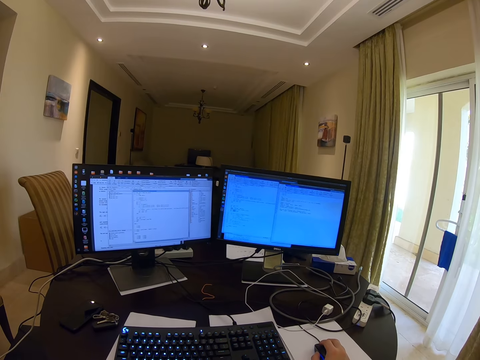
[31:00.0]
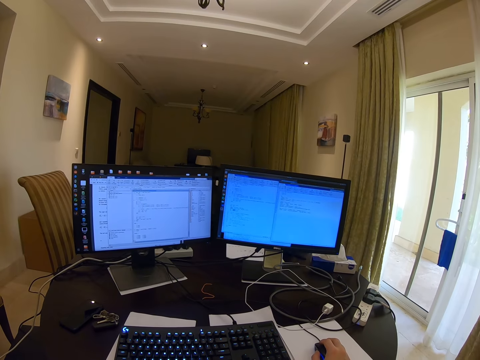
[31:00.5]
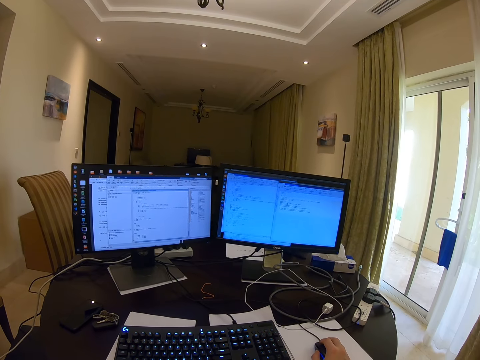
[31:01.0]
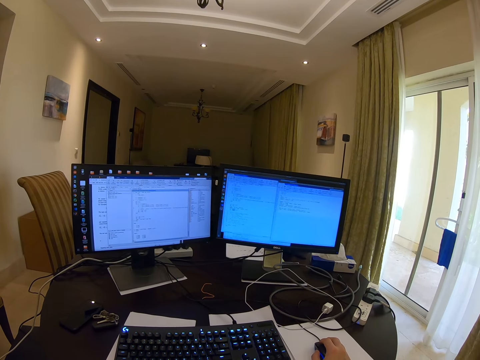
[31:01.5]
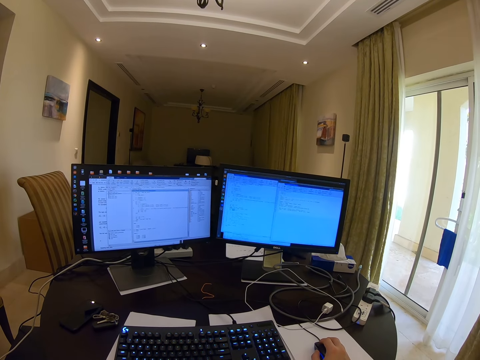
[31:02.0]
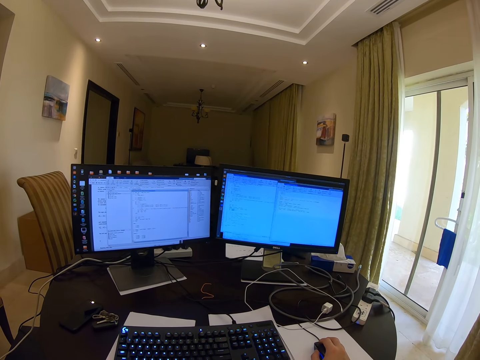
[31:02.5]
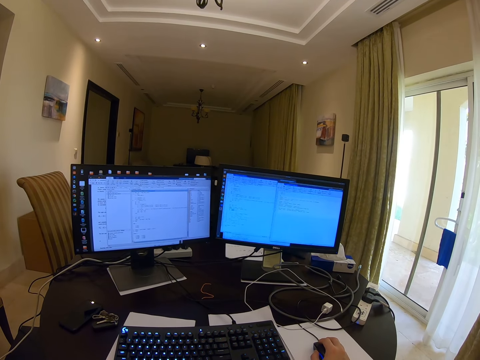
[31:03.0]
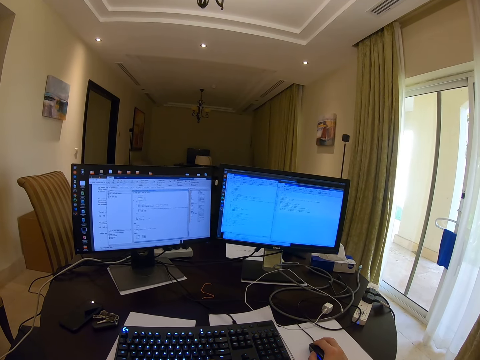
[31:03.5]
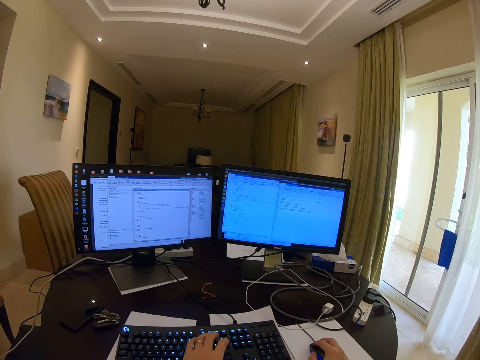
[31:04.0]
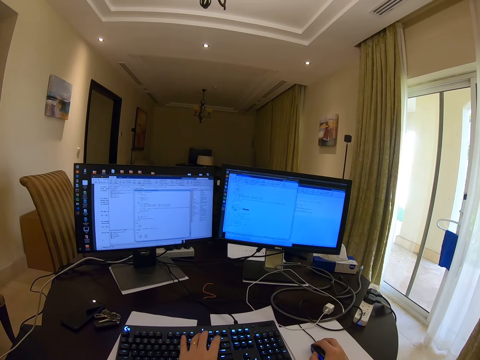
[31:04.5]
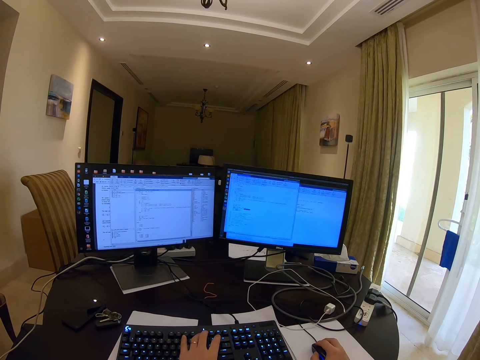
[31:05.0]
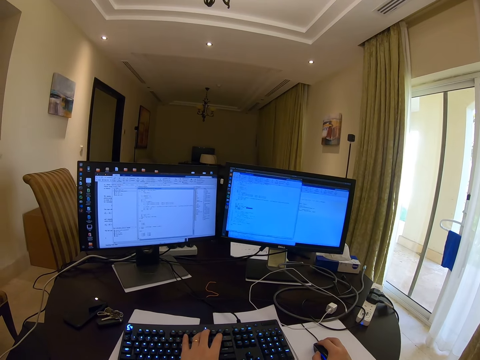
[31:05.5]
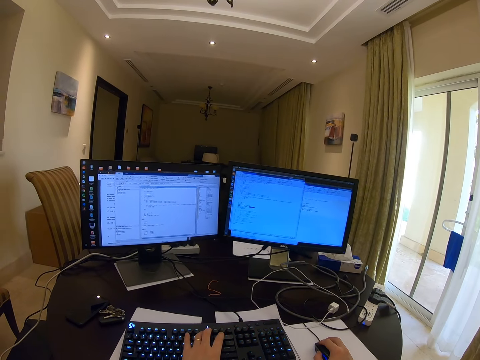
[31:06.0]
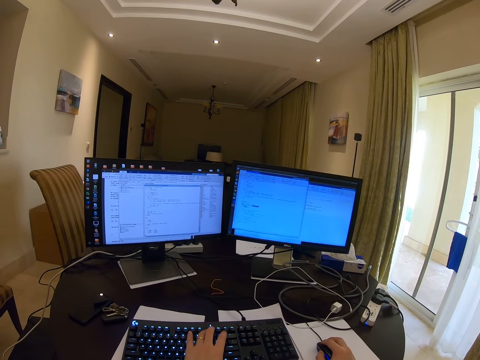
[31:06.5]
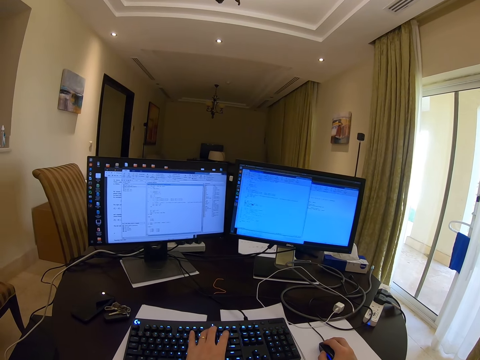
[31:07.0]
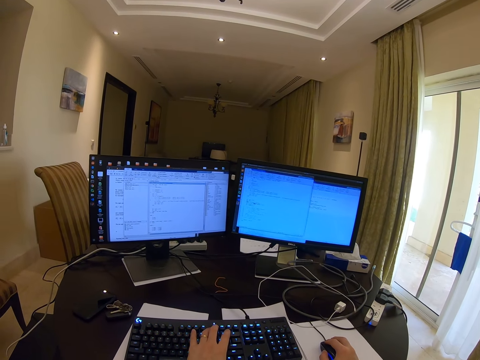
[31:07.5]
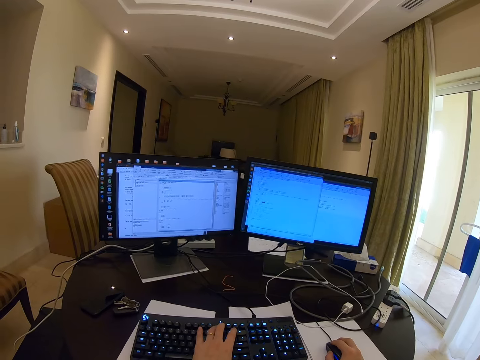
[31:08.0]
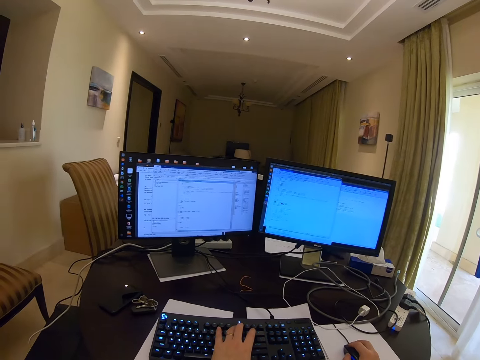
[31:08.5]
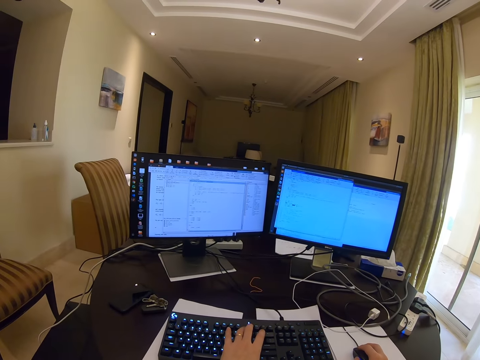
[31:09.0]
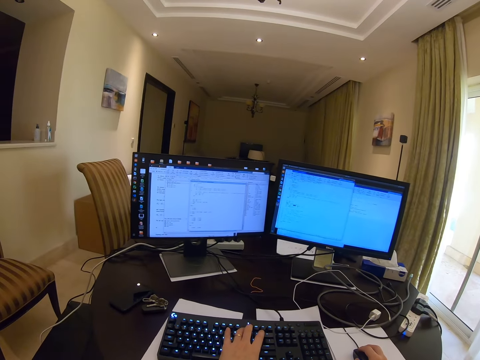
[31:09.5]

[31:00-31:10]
The camera wearer types on the keyboard and scrolls the mouse.

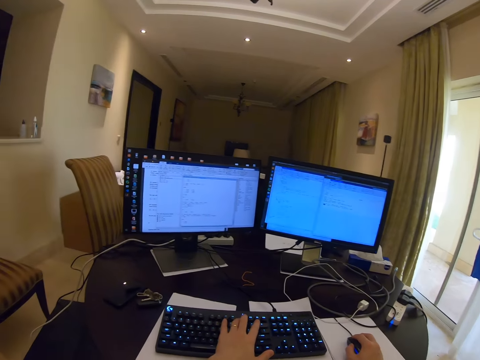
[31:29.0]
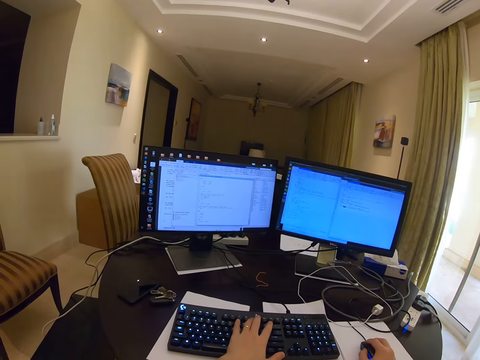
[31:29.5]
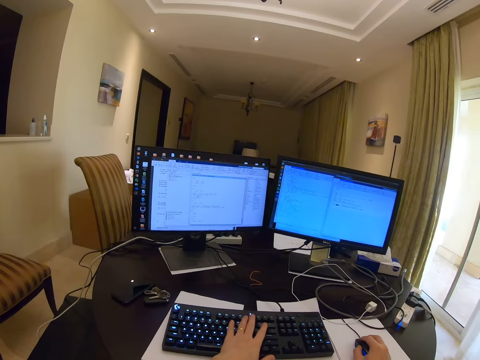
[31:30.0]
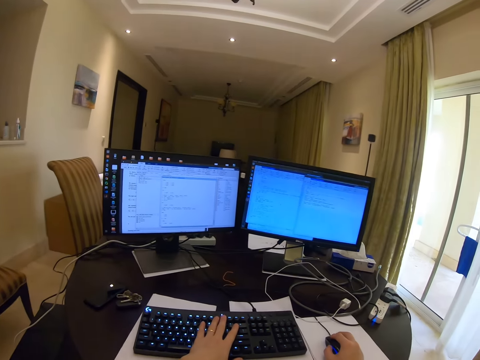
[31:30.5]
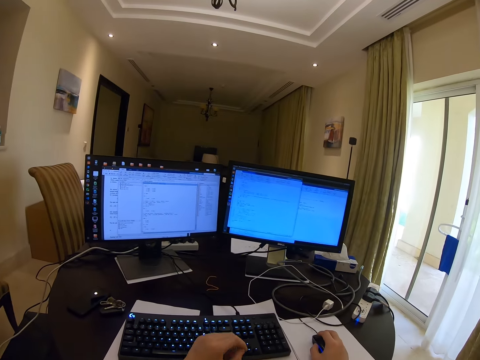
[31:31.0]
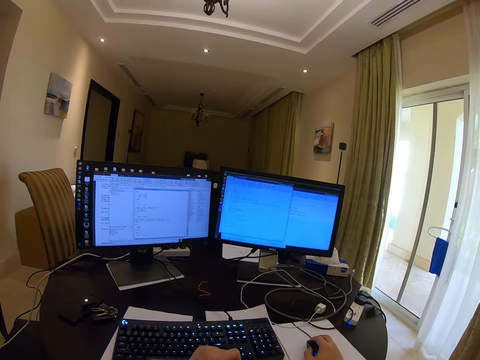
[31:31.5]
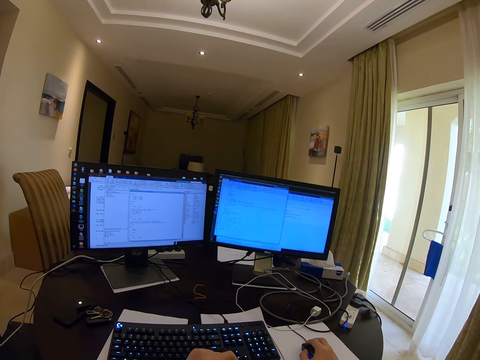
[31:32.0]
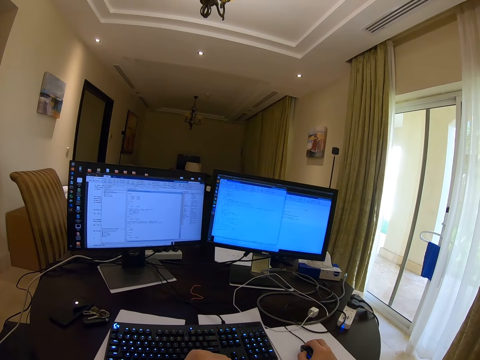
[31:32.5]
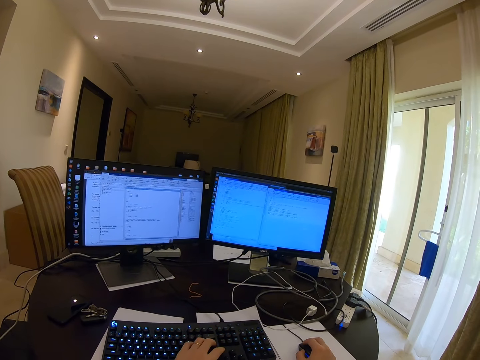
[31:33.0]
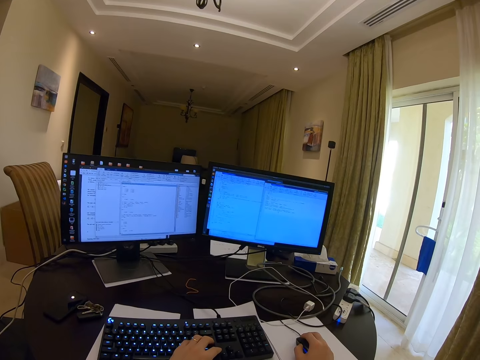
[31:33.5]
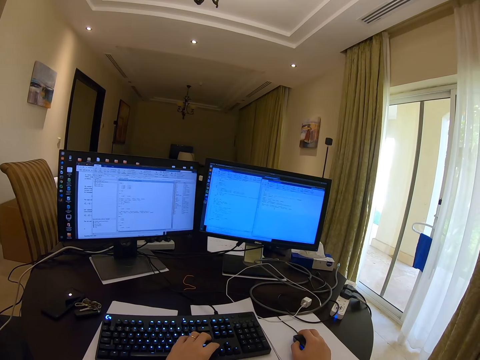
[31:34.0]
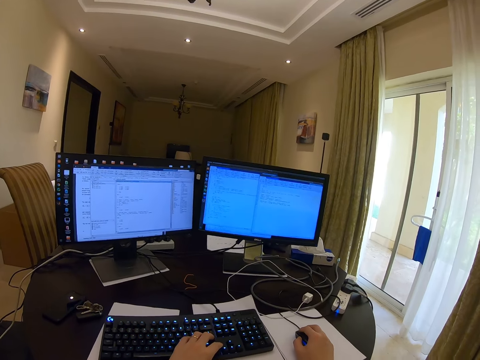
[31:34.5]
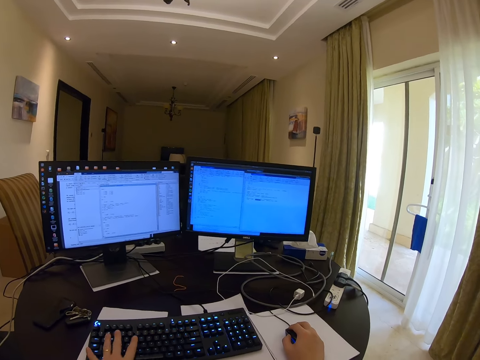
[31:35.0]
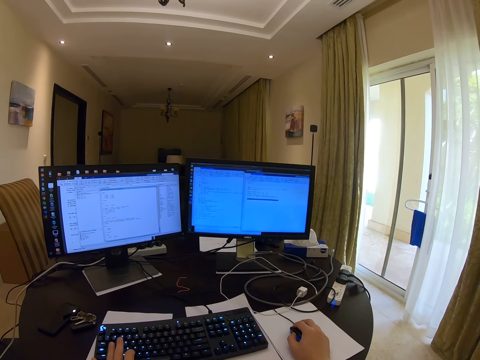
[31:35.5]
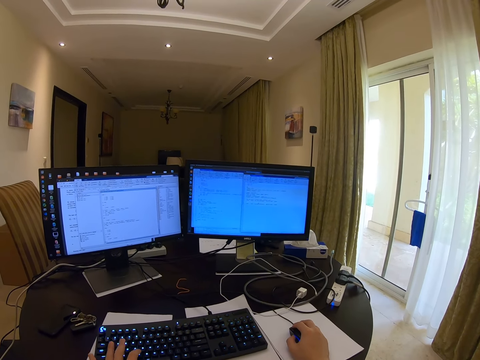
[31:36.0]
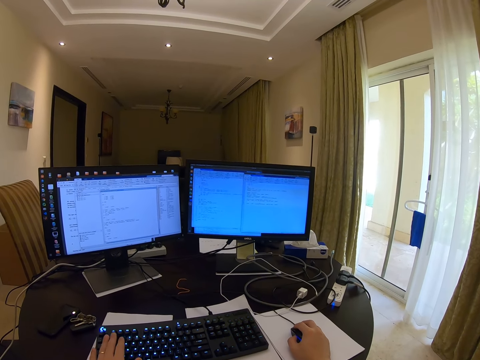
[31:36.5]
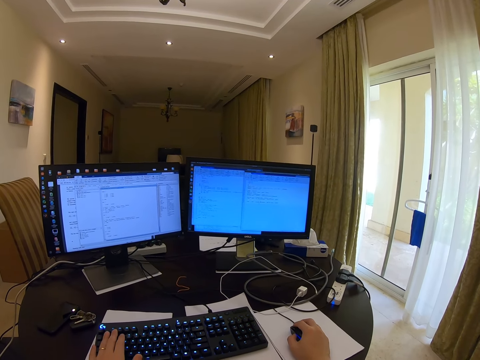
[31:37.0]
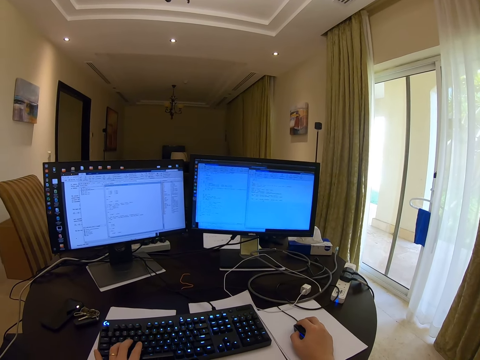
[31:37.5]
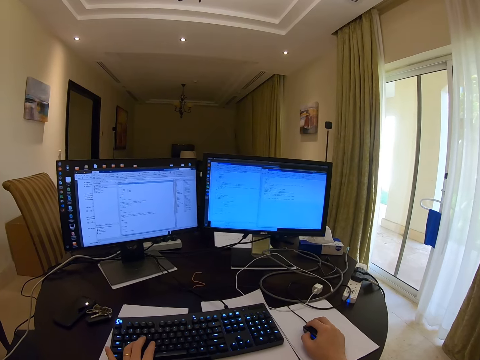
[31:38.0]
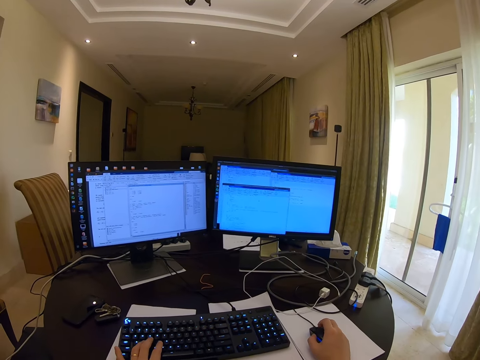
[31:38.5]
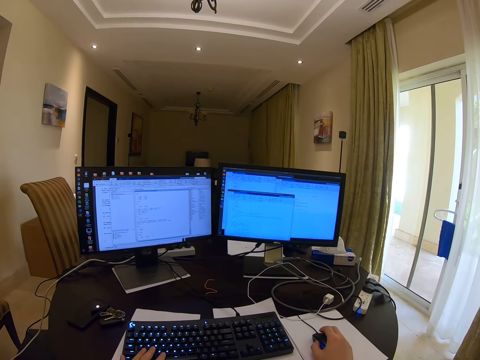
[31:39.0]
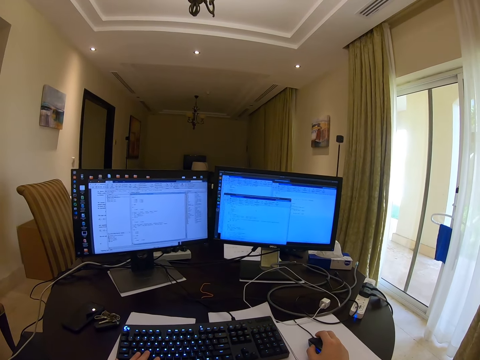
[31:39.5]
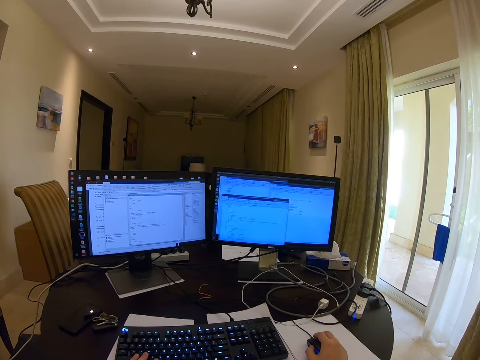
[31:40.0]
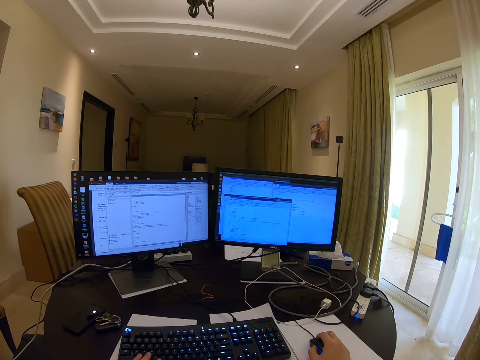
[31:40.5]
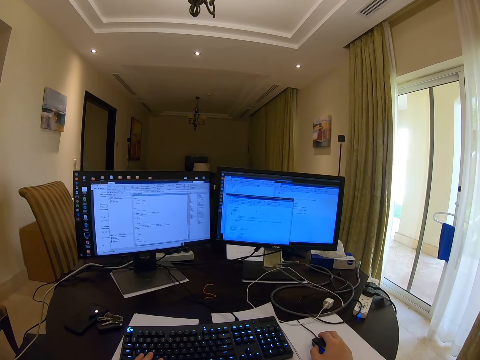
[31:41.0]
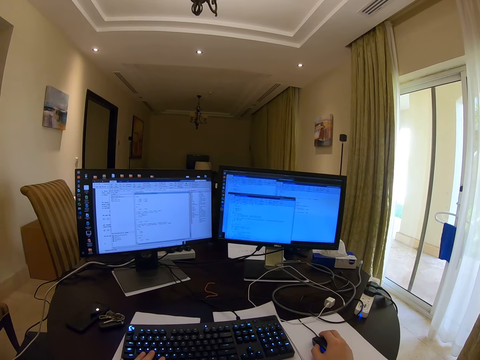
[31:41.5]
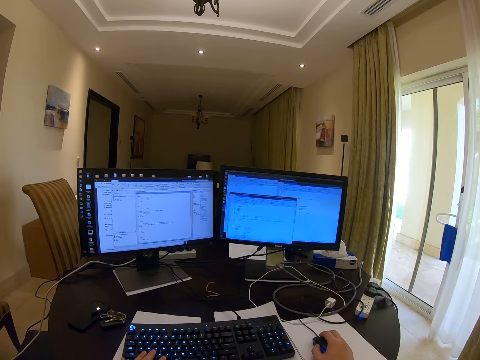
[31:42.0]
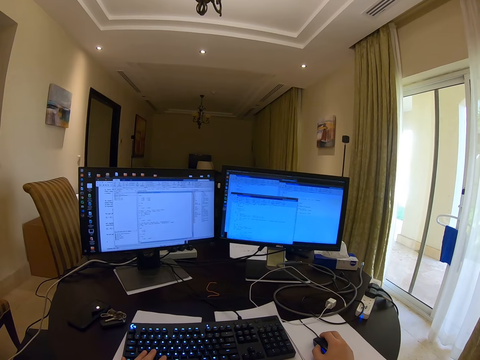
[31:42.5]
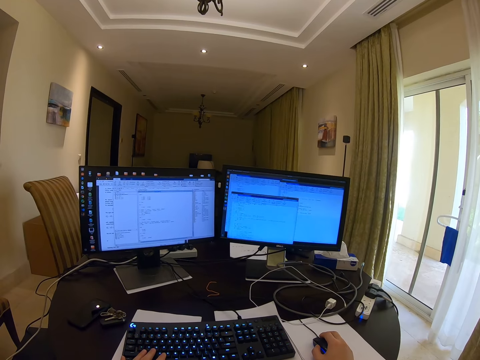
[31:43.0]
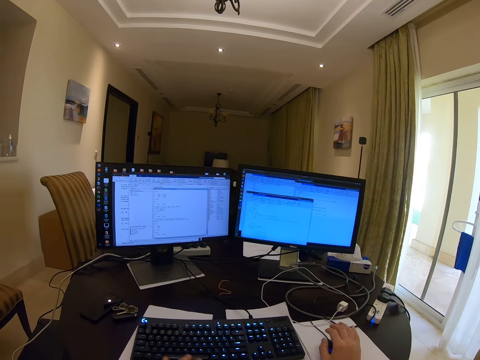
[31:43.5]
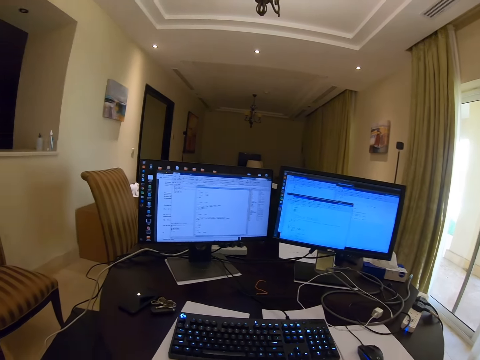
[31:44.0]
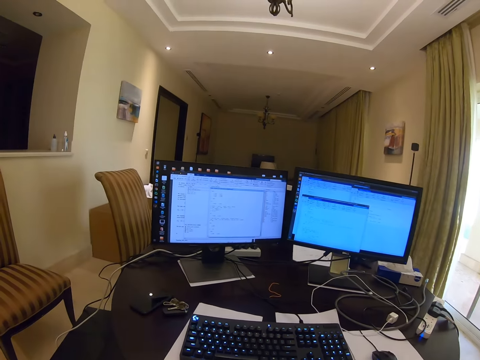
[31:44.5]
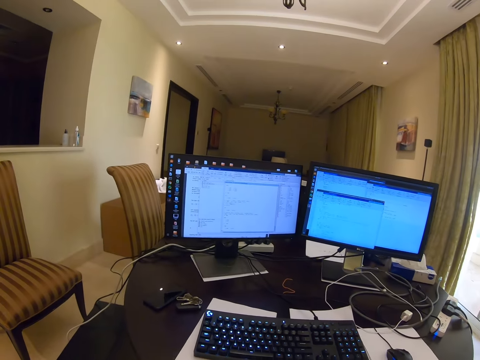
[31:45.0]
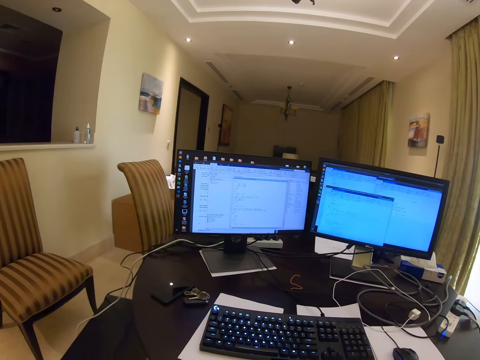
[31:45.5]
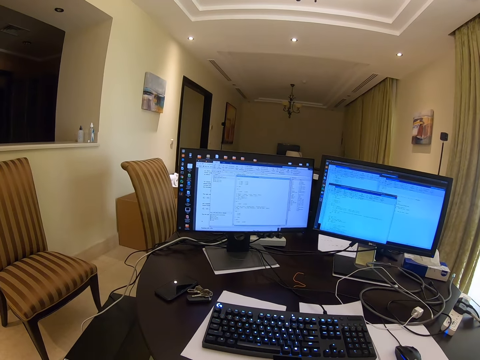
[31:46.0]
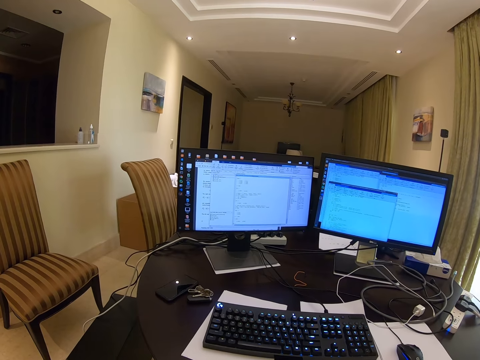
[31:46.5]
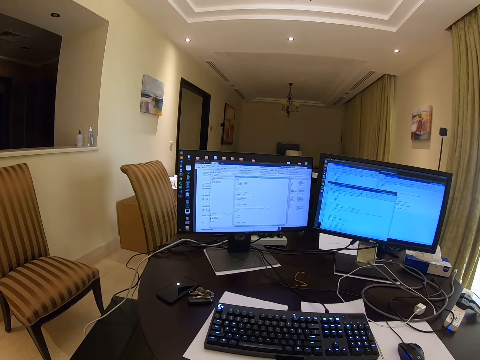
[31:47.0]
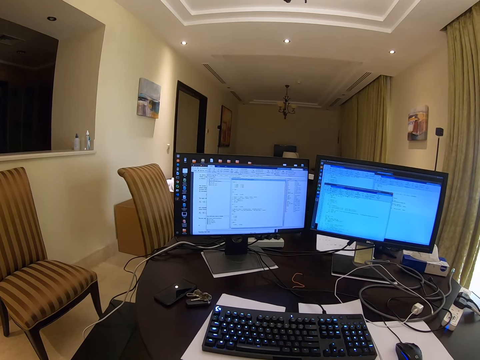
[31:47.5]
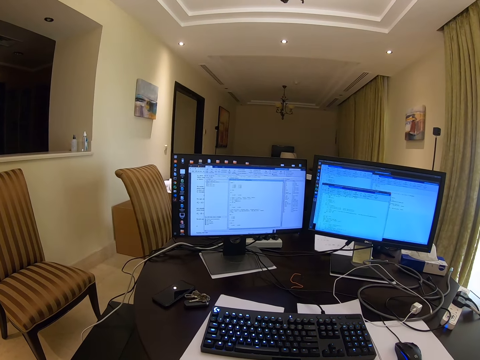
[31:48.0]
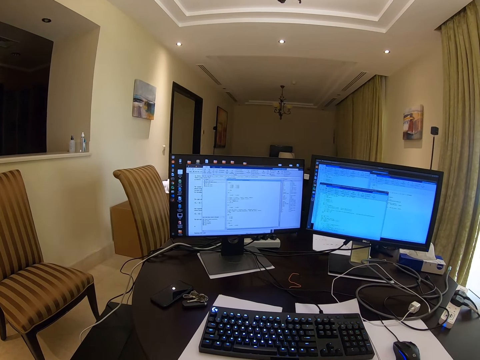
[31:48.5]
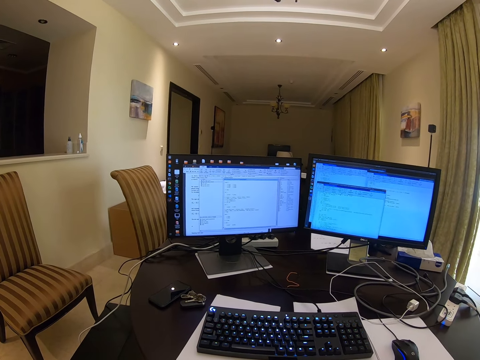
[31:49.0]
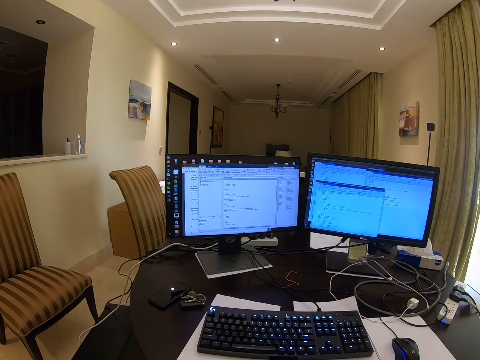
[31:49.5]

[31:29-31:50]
The camera wearer folds the left hand. They type on the keyboard and scroll the mouse. They fold both hands. They use the computer.
